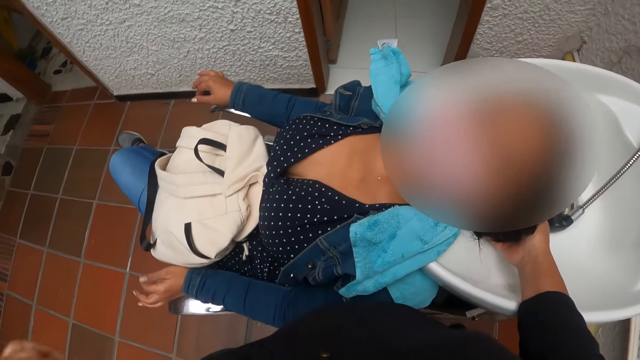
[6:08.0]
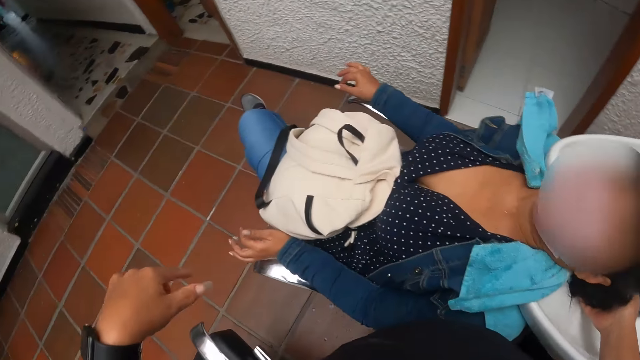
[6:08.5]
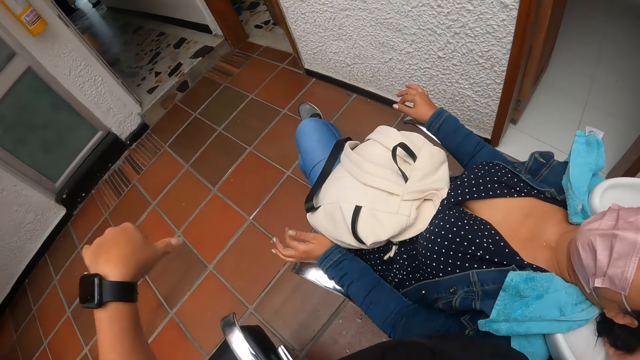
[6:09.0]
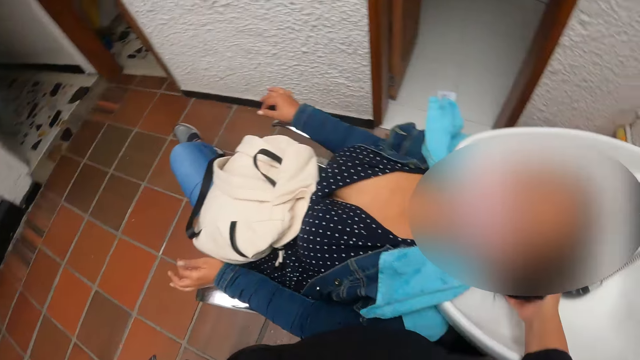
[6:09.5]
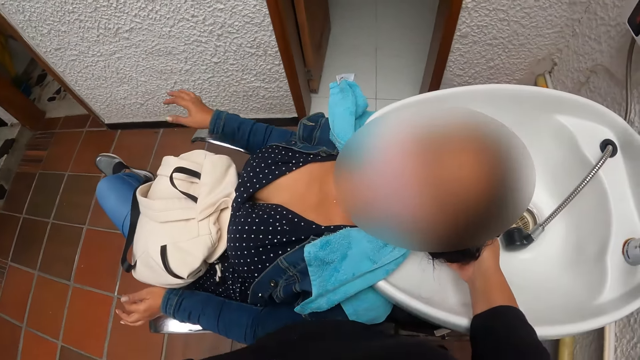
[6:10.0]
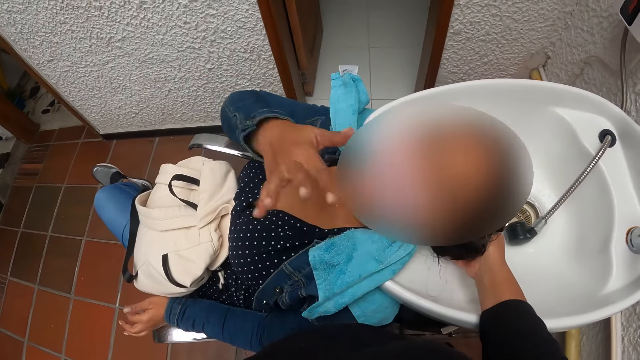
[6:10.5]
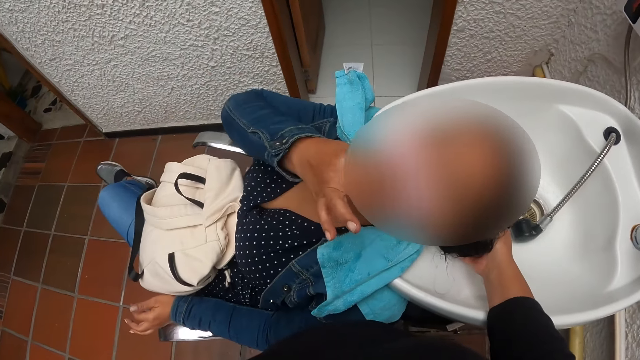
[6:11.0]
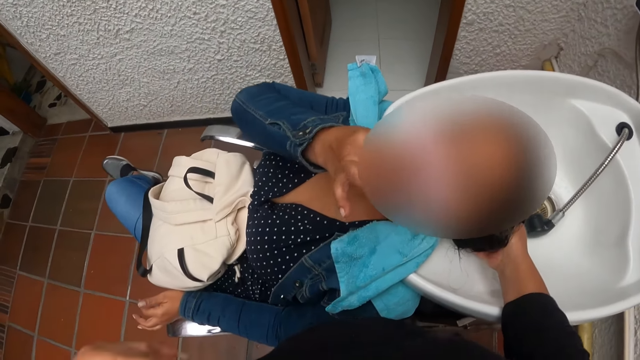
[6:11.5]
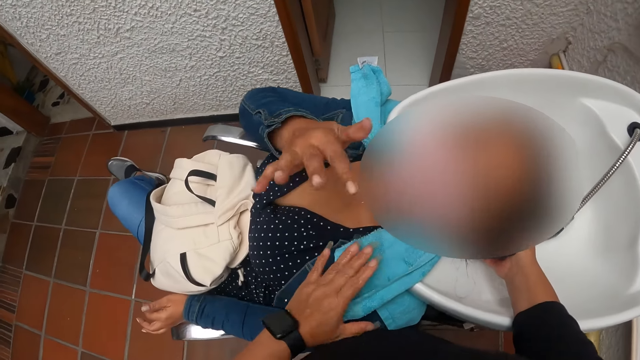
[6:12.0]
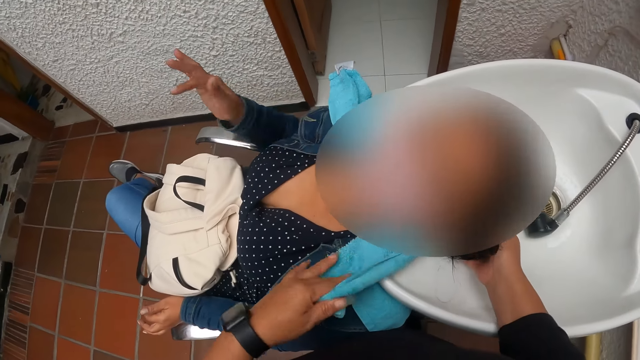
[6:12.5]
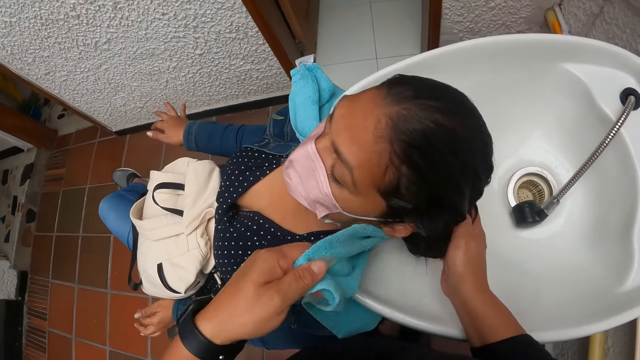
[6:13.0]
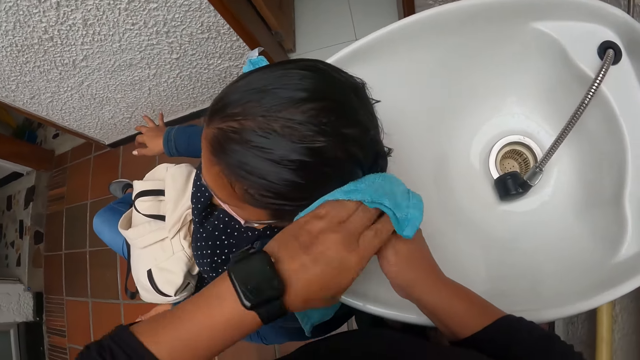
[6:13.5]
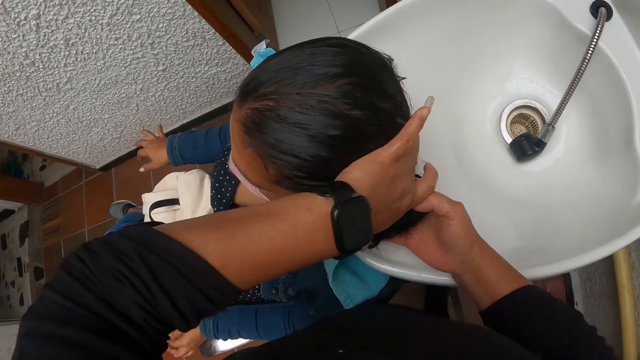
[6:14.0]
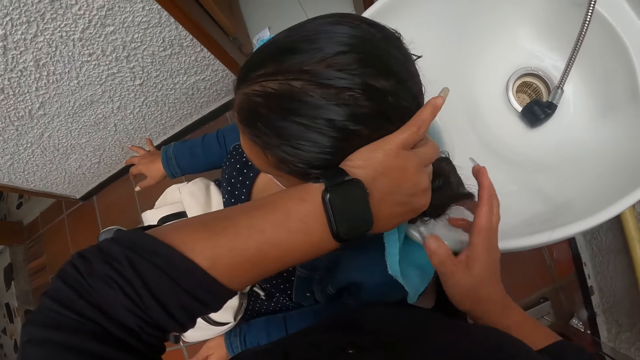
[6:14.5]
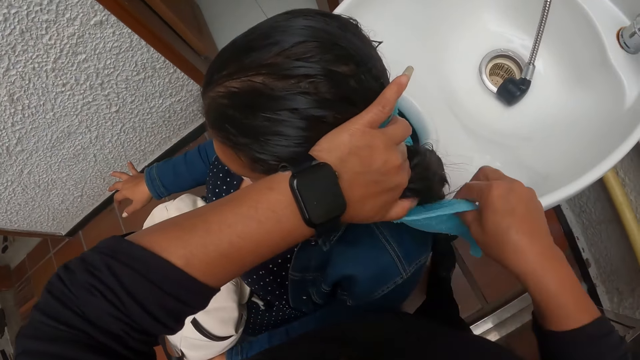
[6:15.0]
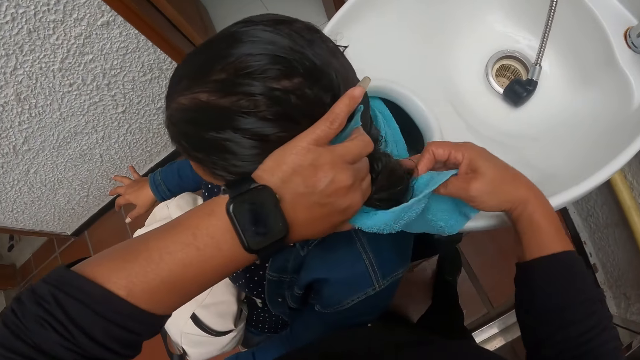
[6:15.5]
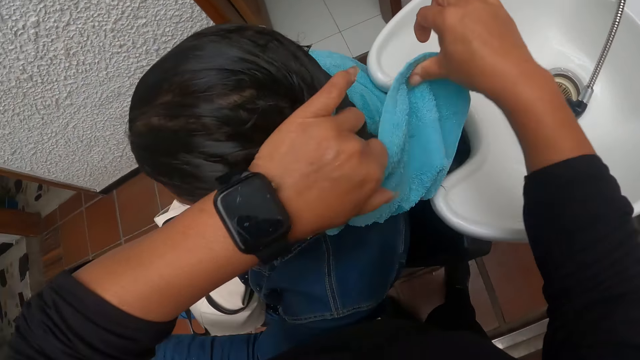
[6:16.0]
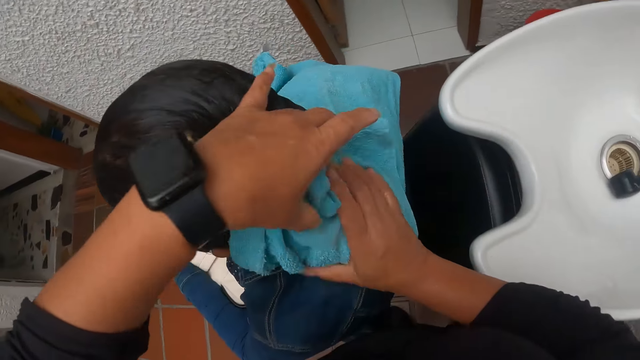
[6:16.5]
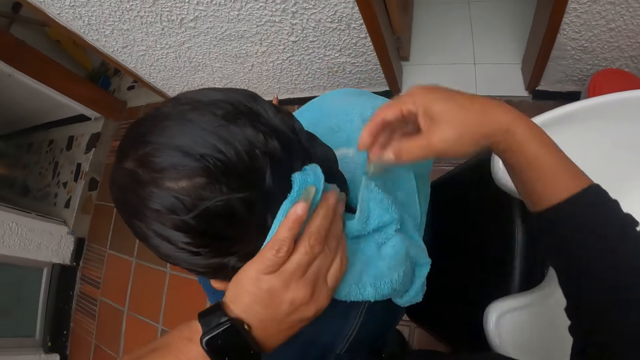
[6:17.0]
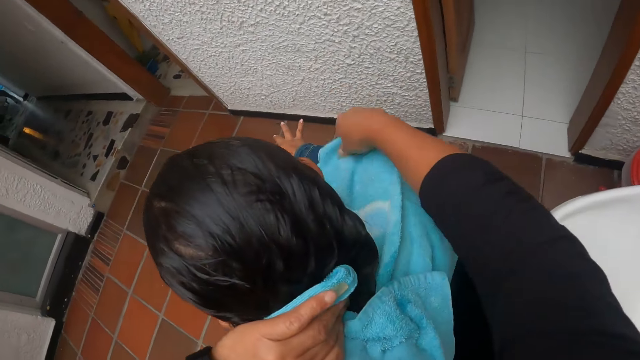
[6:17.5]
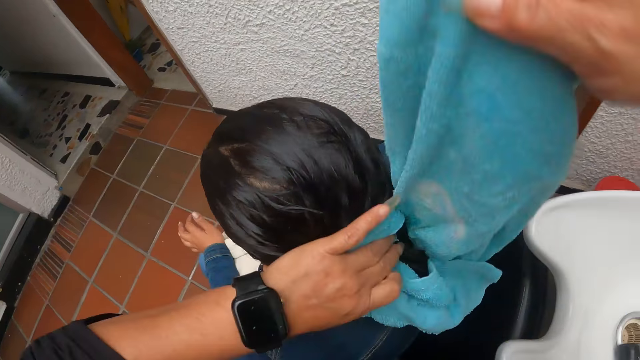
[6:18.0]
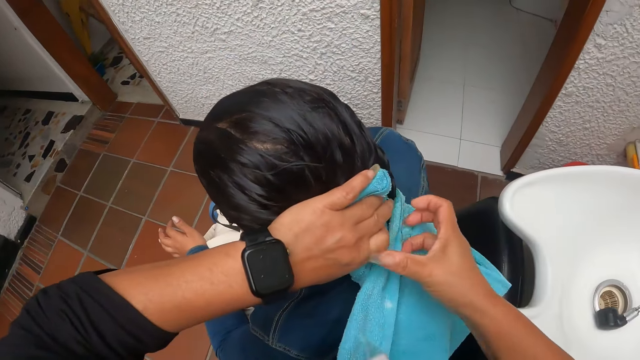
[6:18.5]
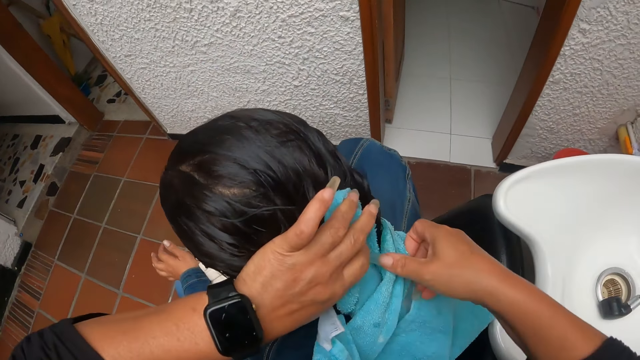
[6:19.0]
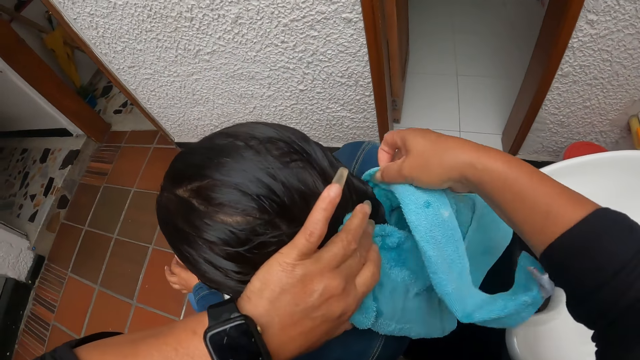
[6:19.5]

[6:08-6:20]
The camera wearer gestures. A woman adjusts the facemask. The camera wearer carries the towel from the woman's shoulder with her left hand. She folds the towel on the hair of the woman. She dries the woman's hair with the towel. She packs the woman's hair with the towel.

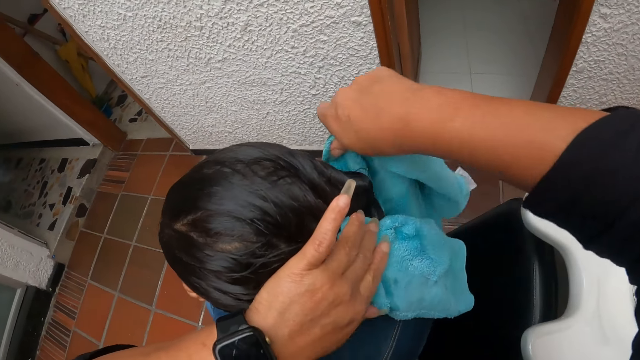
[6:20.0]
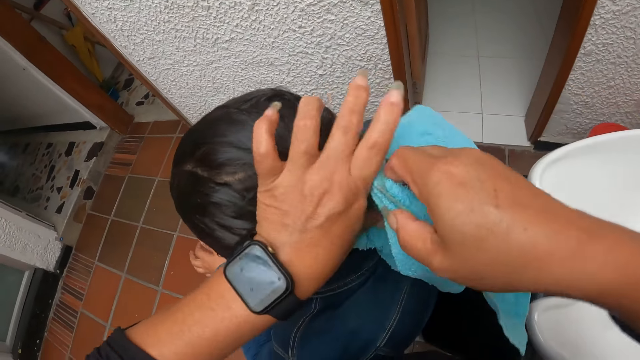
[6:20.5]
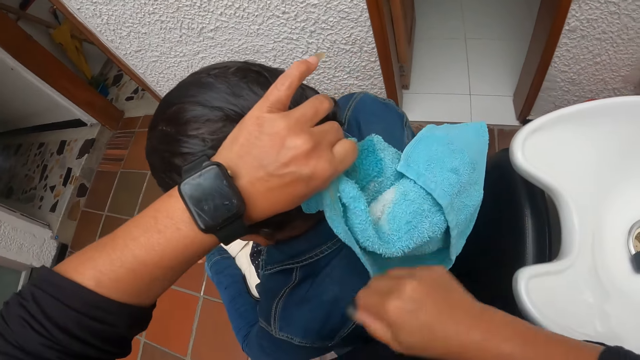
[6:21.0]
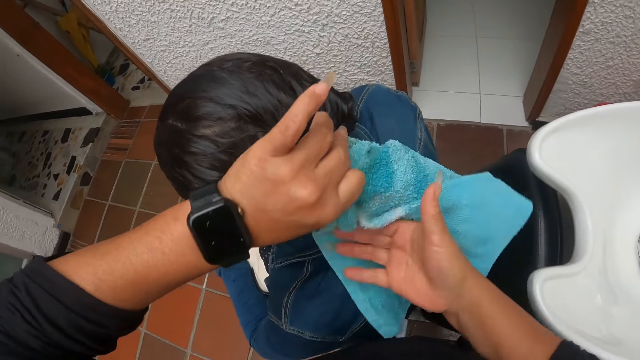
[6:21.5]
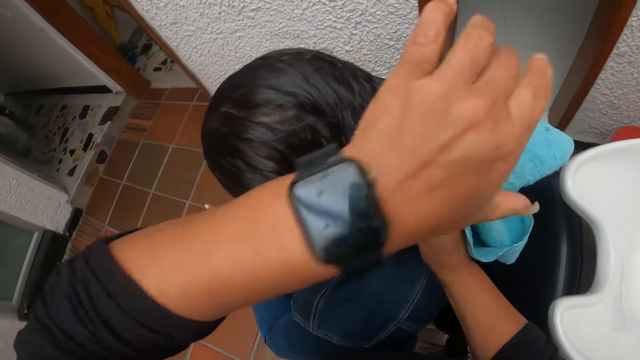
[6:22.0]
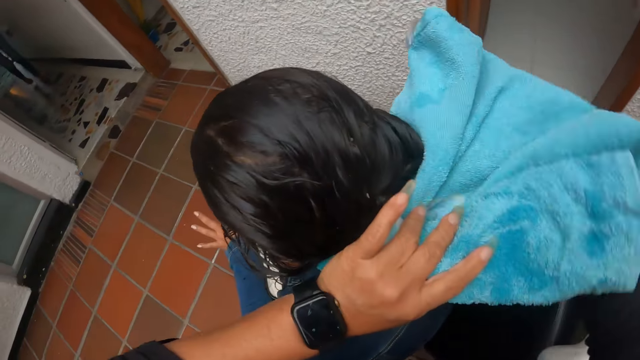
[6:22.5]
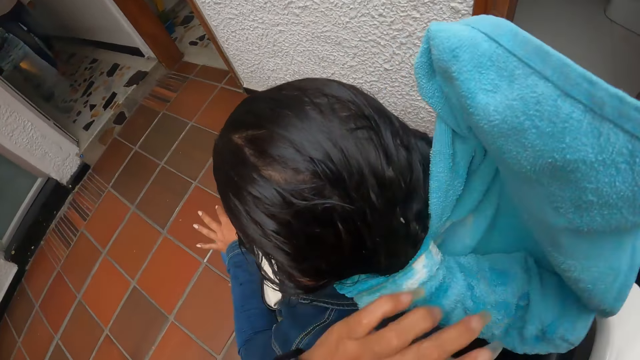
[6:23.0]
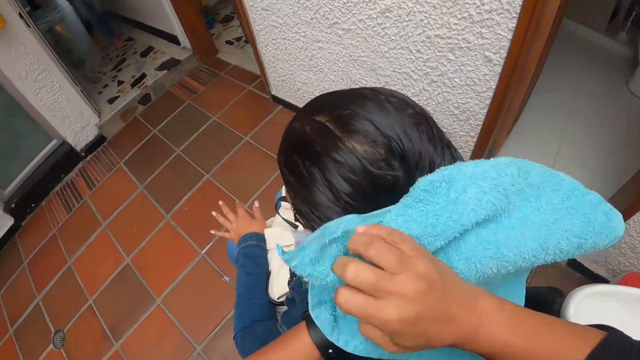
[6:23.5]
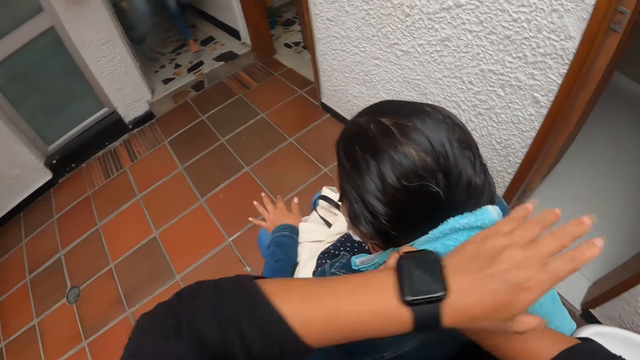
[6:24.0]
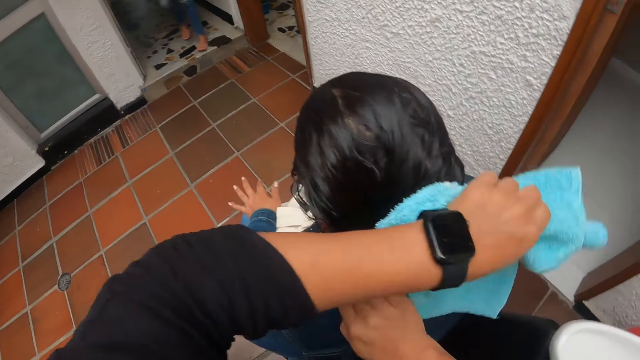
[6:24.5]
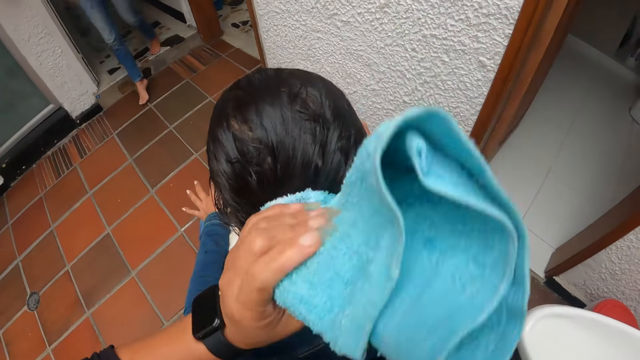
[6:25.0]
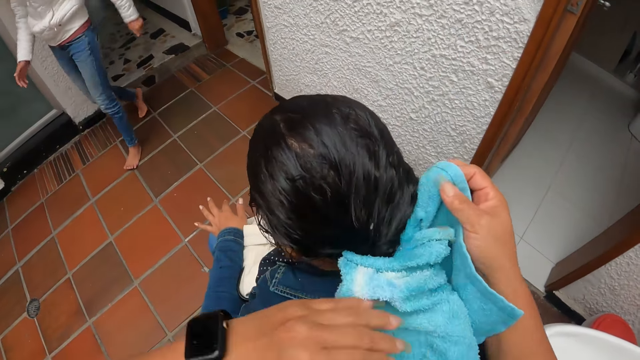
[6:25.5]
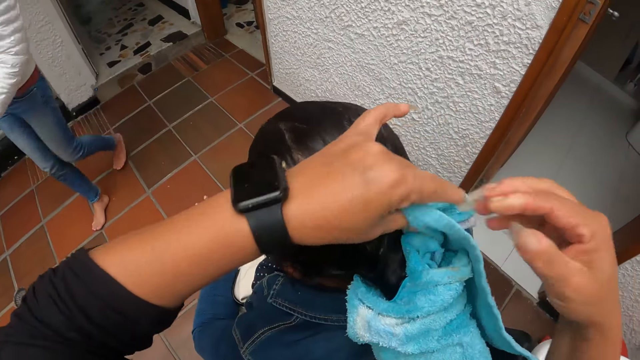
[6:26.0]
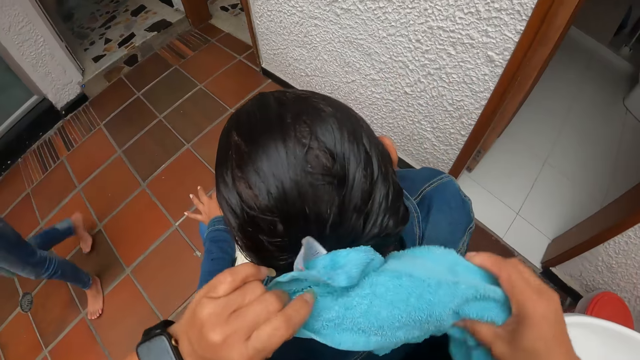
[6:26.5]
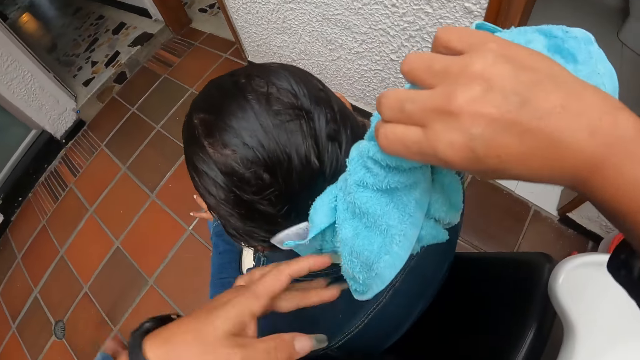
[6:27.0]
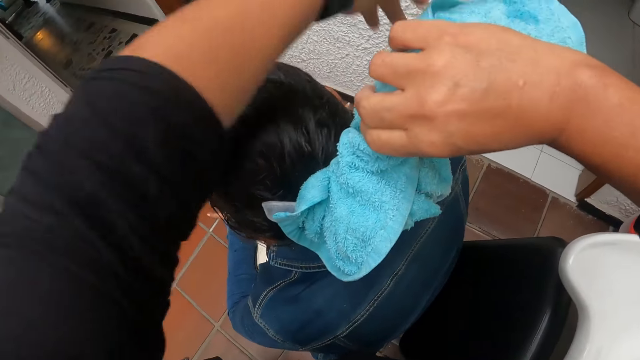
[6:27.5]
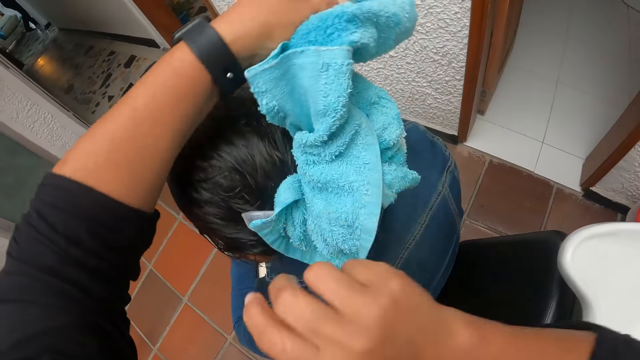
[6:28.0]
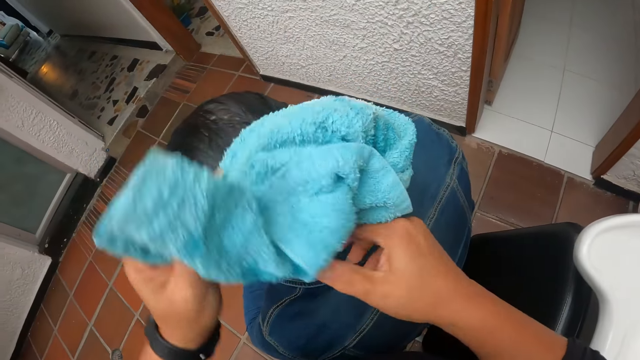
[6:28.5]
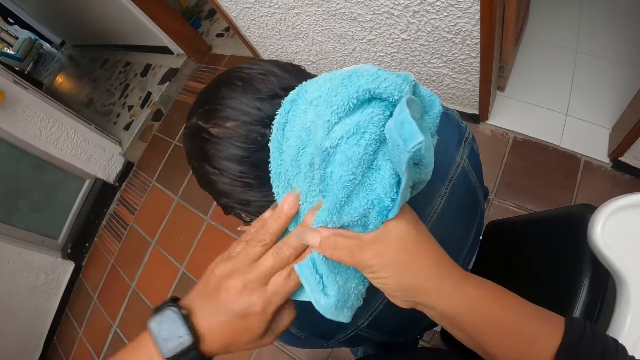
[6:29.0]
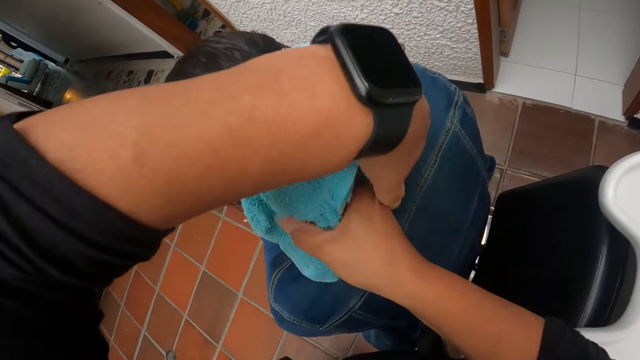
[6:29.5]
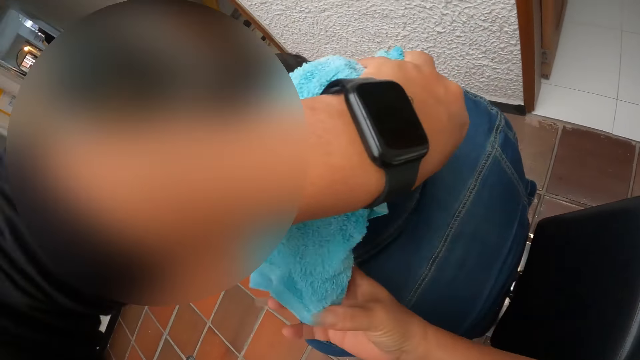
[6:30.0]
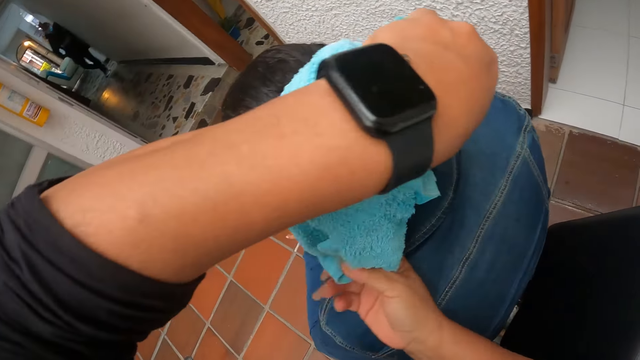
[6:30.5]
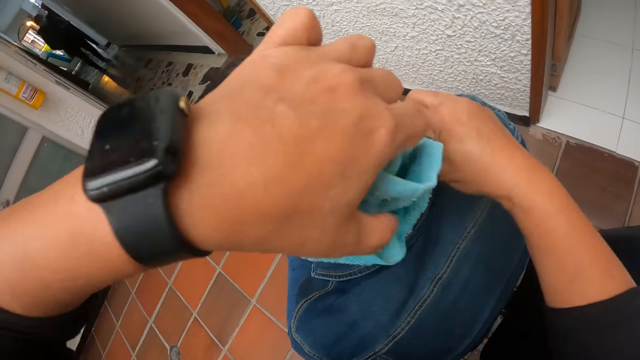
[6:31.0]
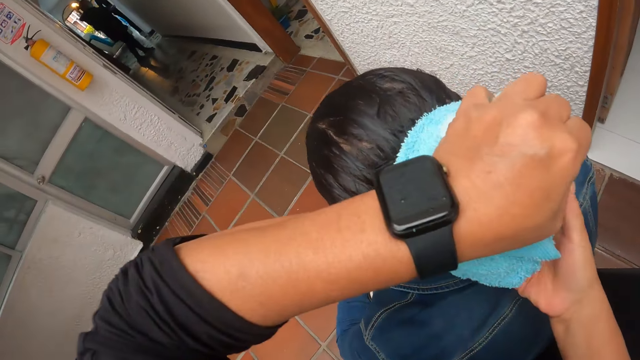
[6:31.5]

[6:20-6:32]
A woman walks towards the camera wearer.
